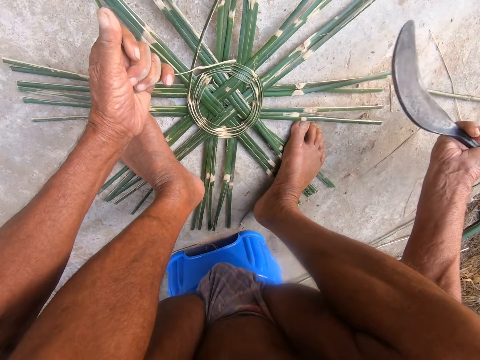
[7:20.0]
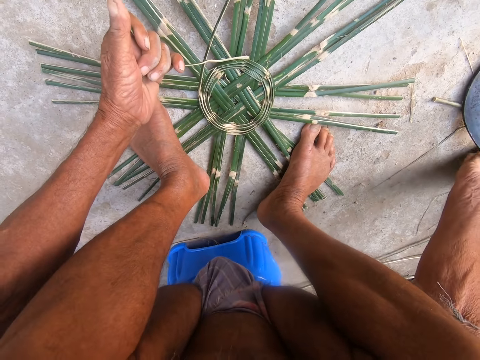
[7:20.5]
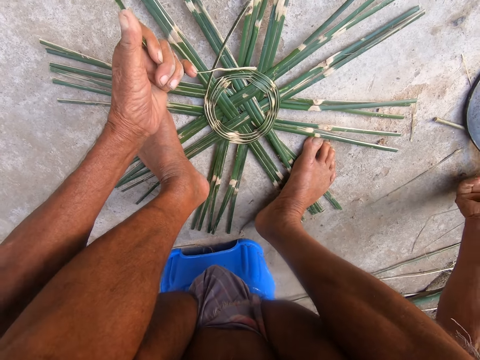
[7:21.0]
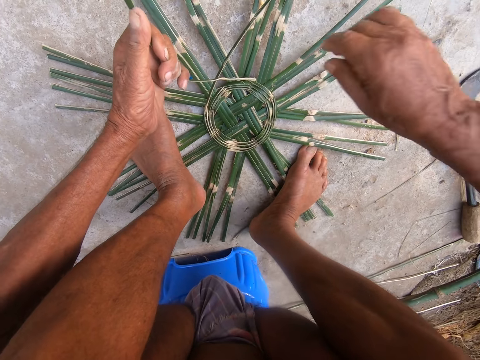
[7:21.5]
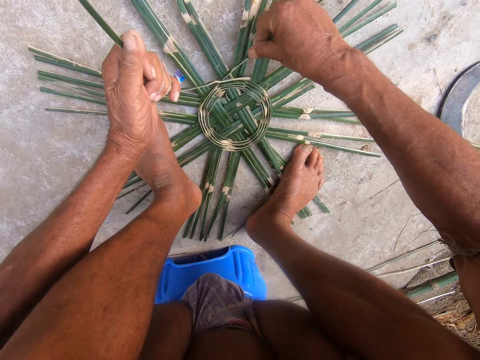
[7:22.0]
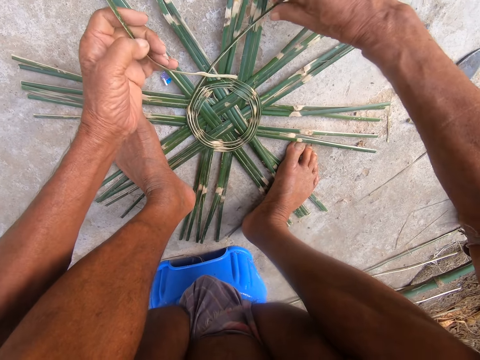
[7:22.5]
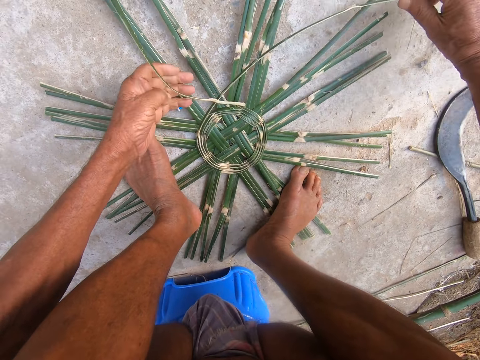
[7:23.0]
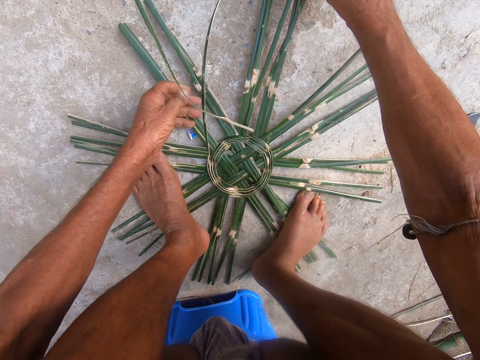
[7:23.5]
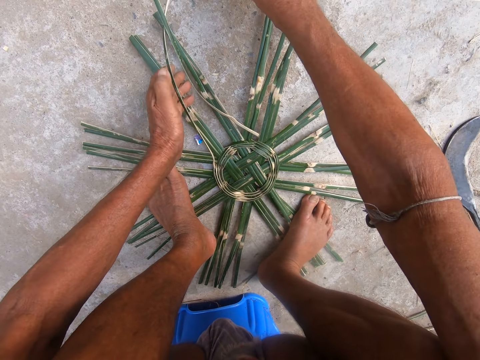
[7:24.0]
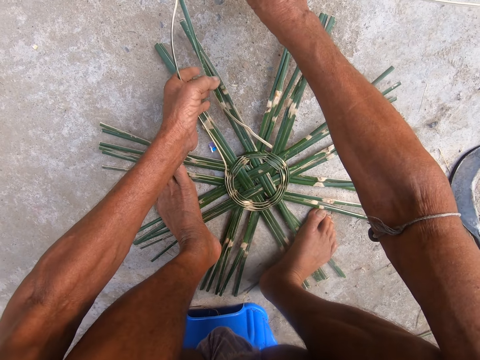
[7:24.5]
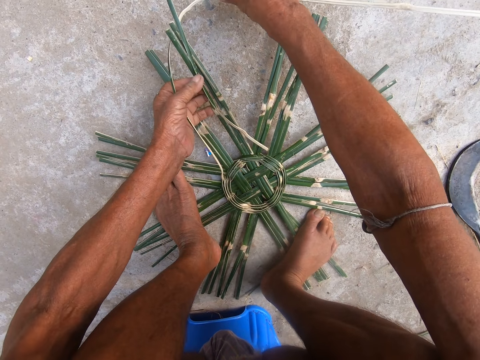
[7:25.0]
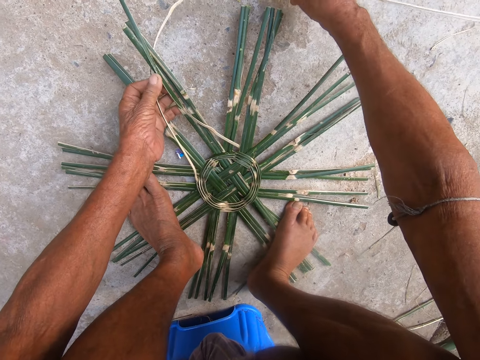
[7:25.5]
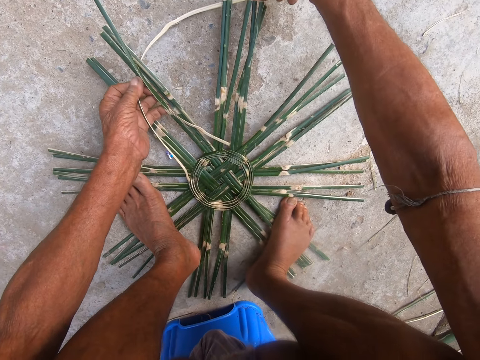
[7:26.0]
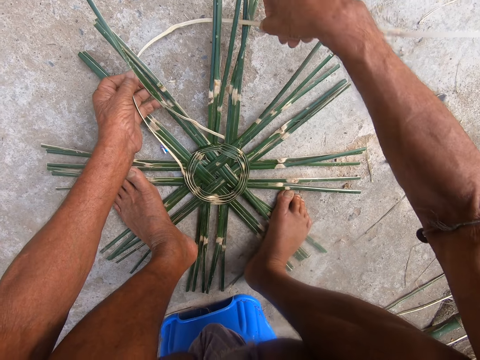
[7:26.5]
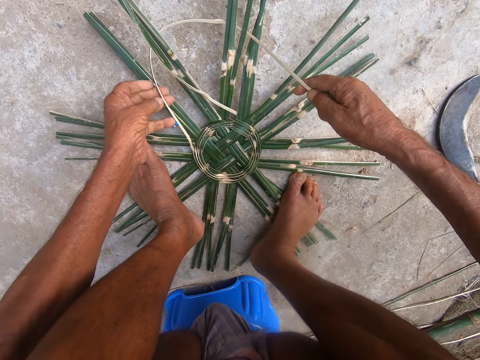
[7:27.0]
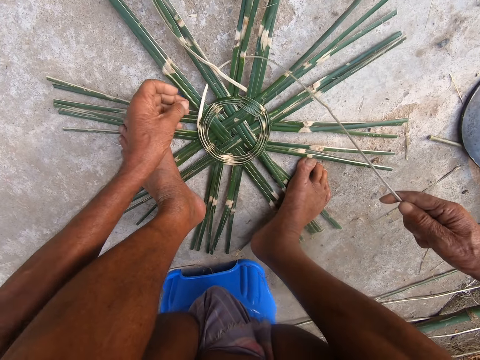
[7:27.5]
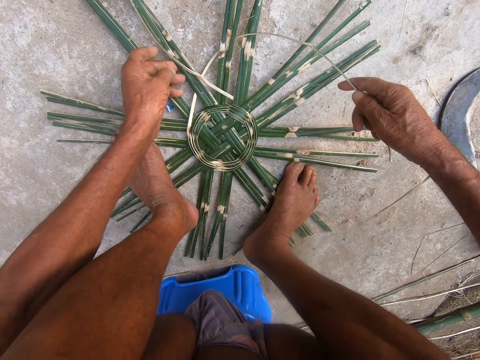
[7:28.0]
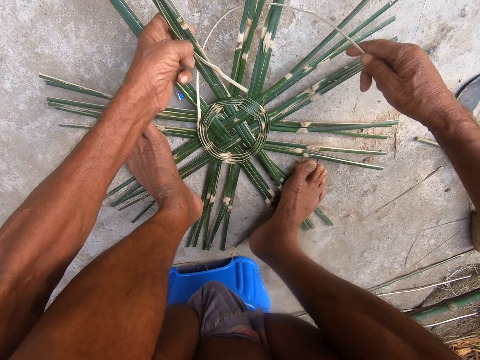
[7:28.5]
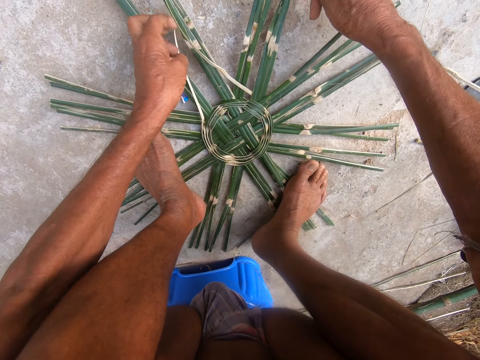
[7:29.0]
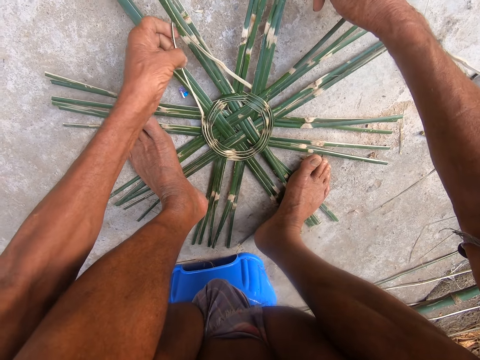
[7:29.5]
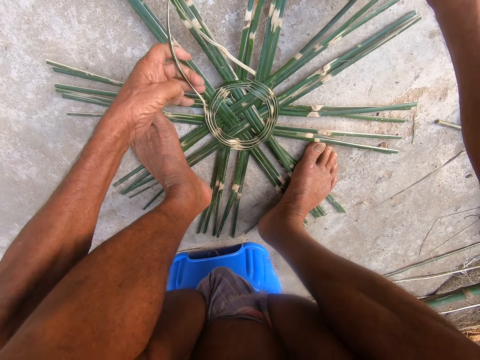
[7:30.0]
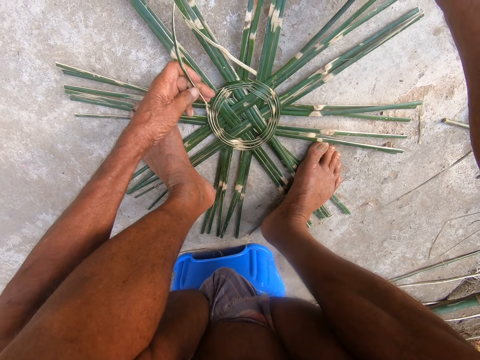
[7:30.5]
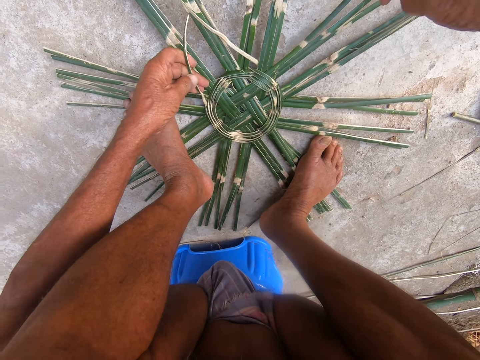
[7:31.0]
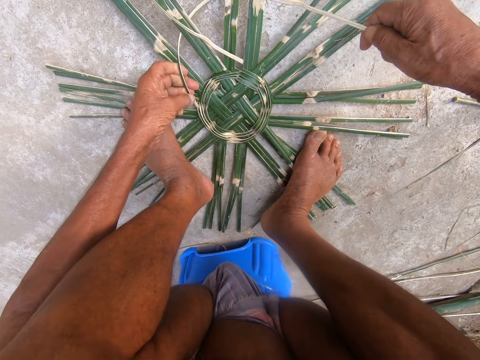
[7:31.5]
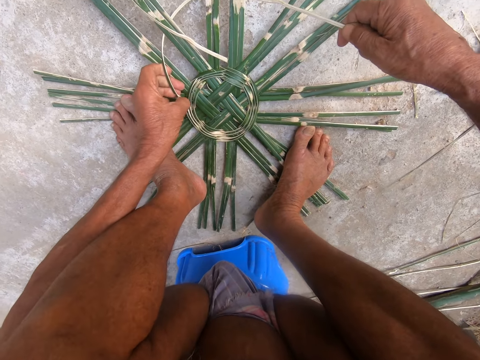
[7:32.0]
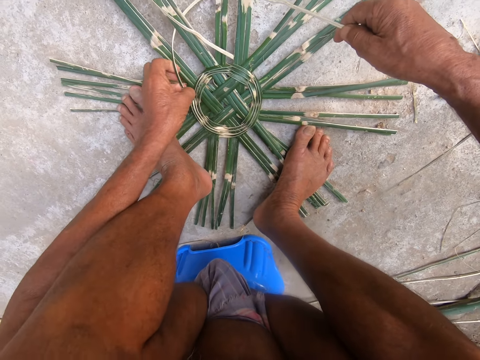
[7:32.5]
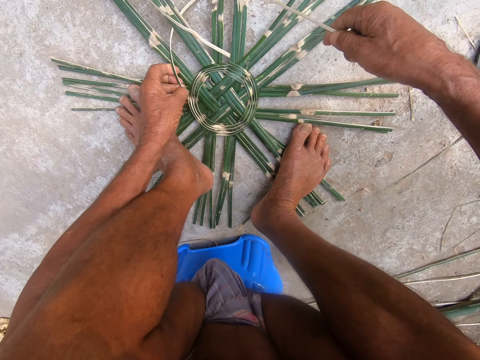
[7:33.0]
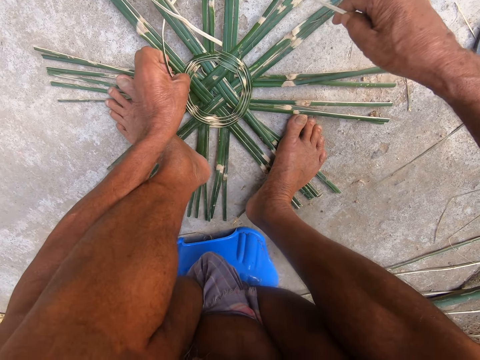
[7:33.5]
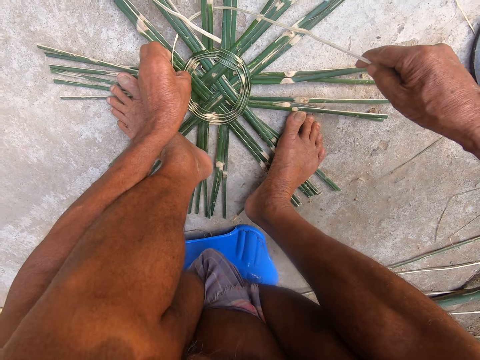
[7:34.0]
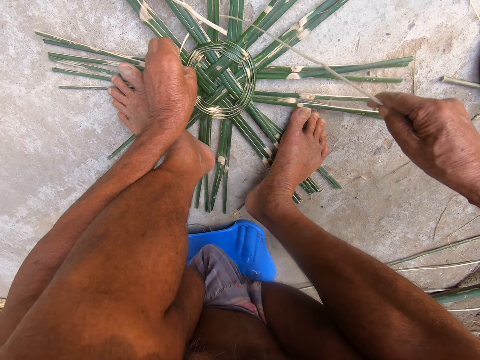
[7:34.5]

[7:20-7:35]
The camera wearer drops the slasher in his right hand on the ground. He holds the bamboo straw in his hands. He lifts the basket on the ground with his left hand. He weaves the basket with the bamboo straw in his right hand. He does so again. He lifts the basket on the ground with his left hand.

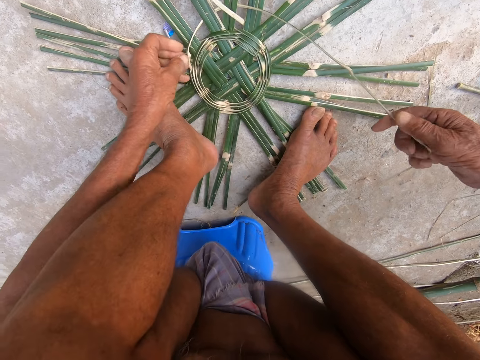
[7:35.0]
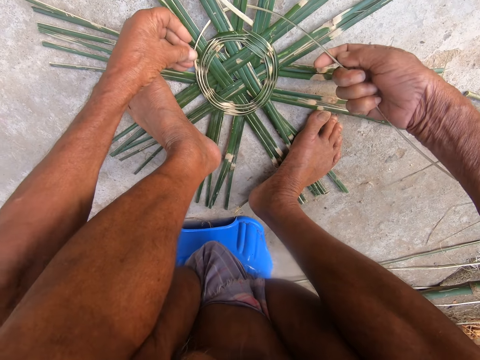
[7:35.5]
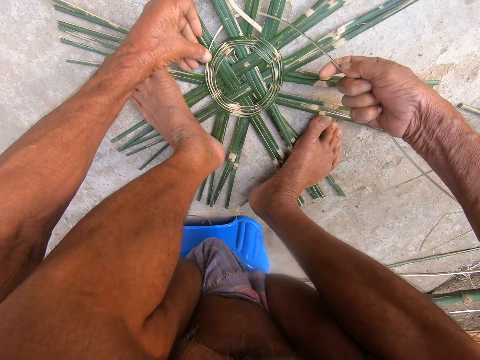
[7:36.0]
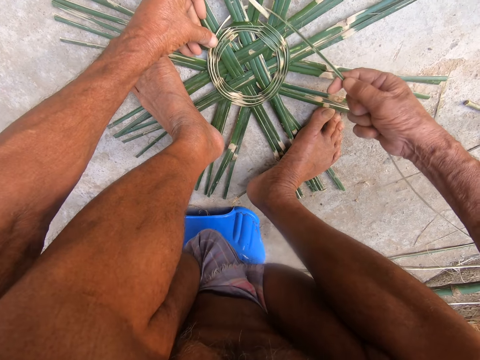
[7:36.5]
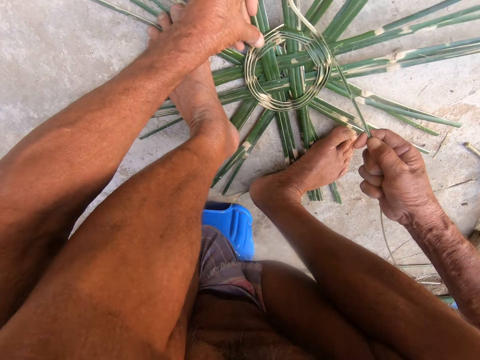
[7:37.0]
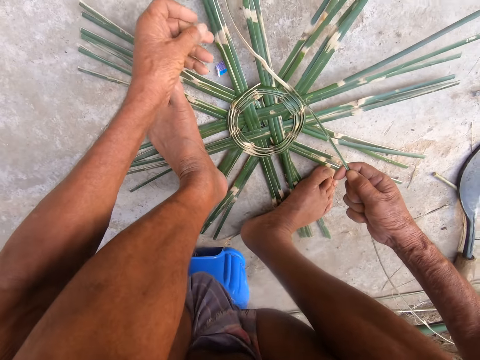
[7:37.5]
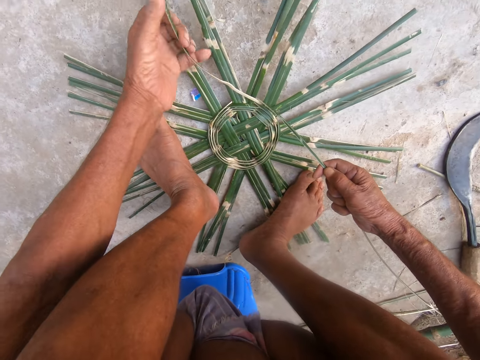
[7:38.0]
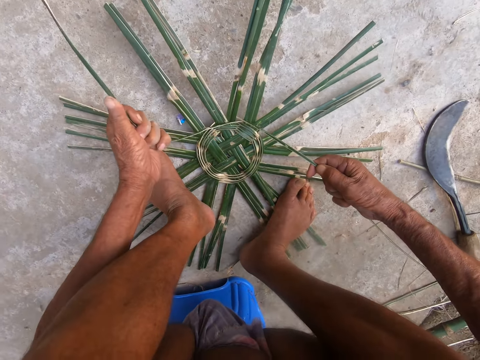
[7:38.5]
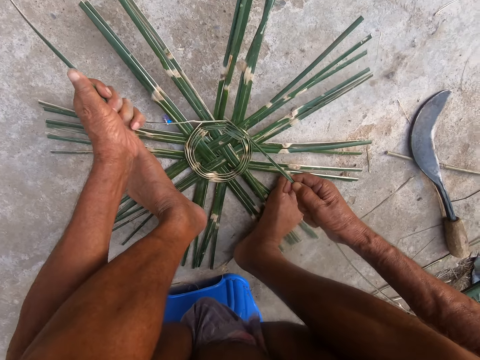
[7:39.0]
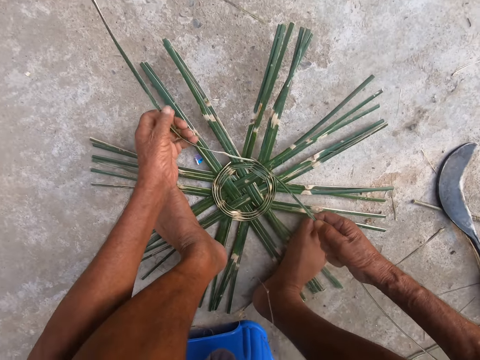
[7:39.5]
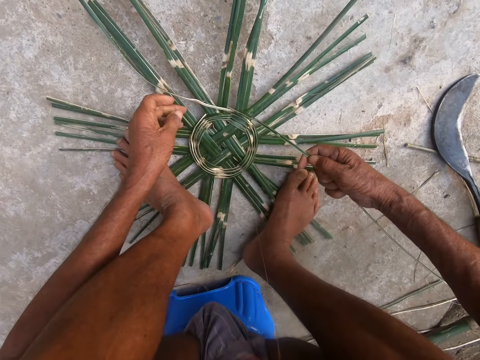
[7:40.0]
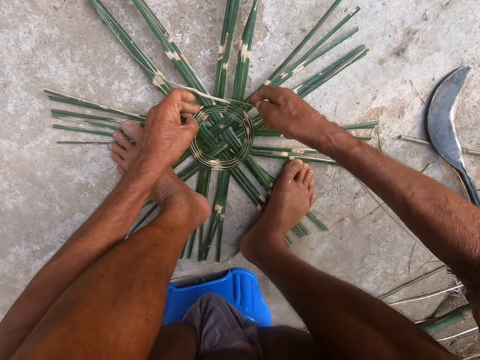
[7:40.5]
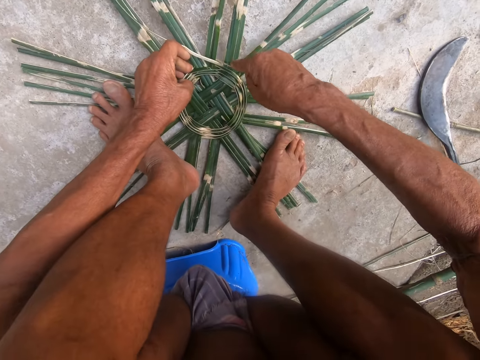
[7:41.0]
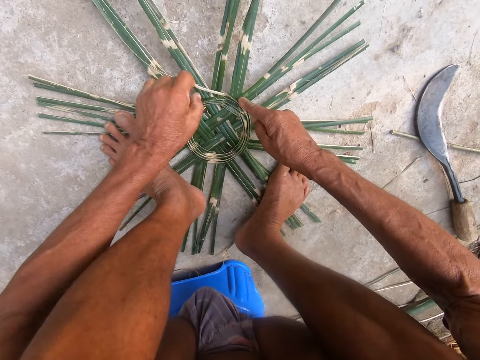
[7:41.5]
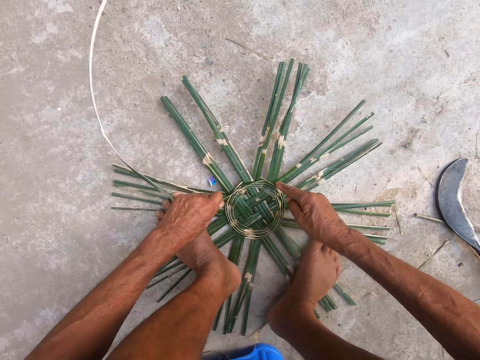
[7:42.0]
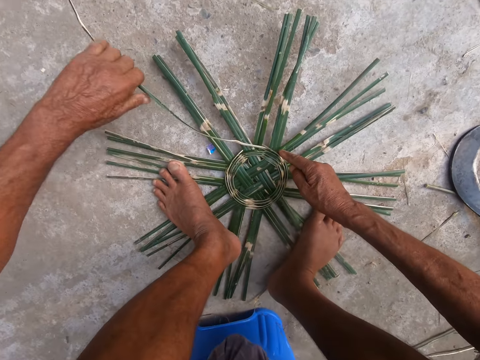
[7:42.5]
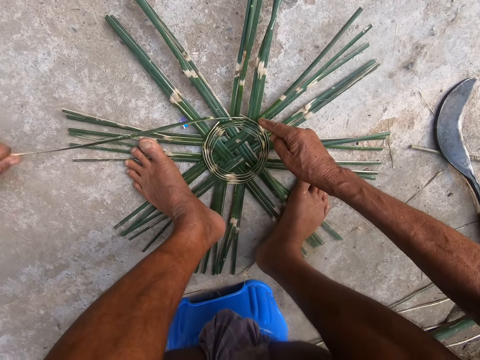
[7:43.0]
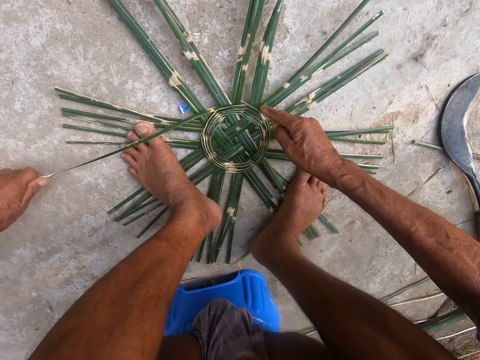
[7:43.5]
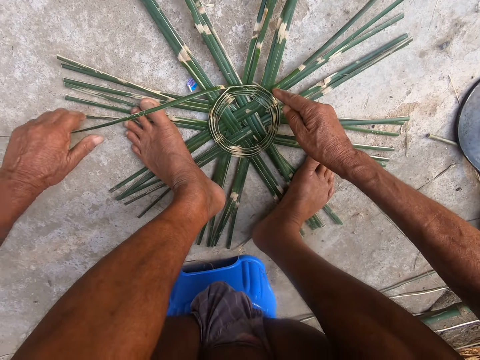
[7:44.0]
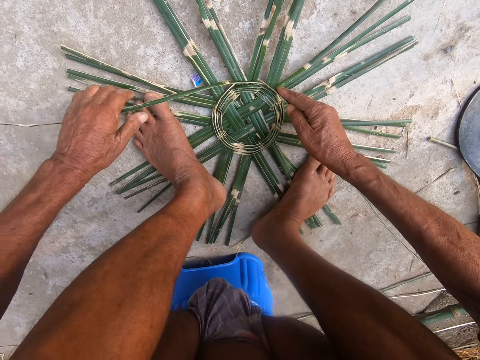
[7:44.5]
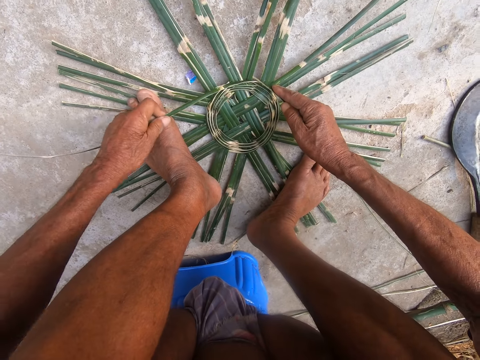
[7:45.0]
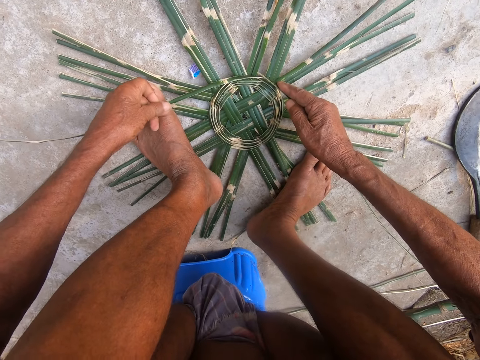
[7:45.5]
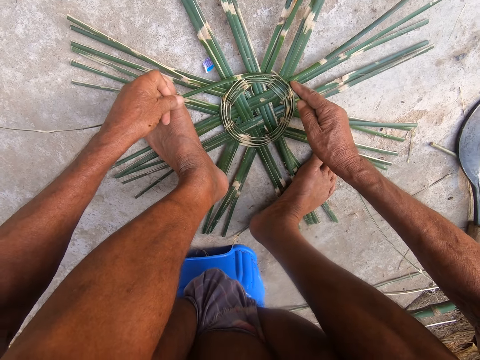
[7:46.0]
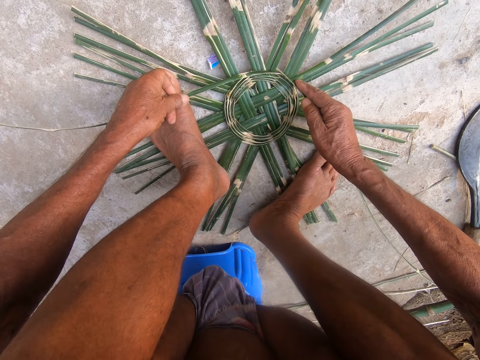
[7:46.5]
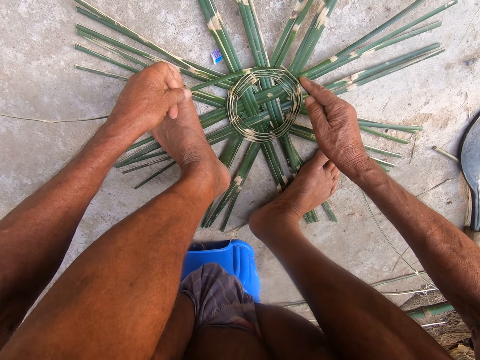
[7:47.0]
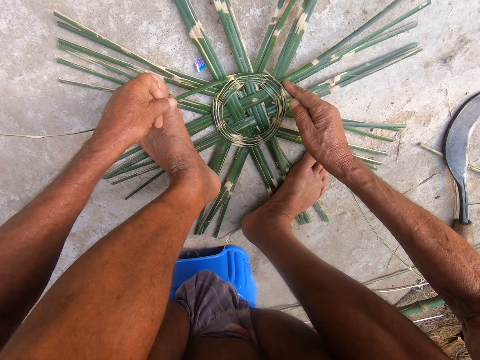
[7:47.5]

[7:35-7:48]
The camera wearer lifts the basket on the ground with his left hand. He pulls the bamboo straw in his hands. He weaves the basket with the bamboo straw in his hands.
